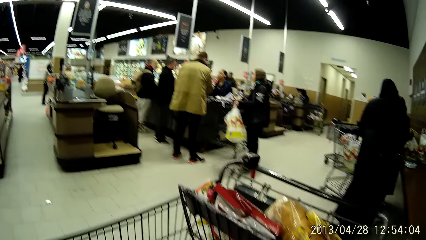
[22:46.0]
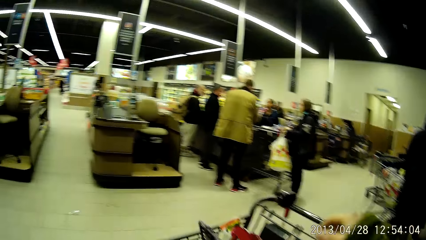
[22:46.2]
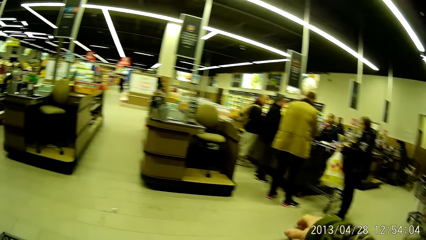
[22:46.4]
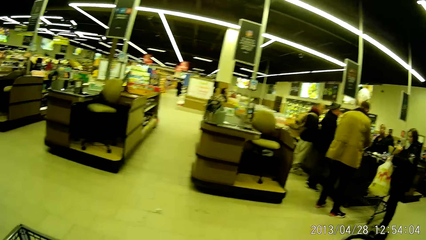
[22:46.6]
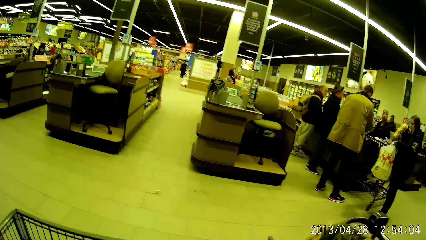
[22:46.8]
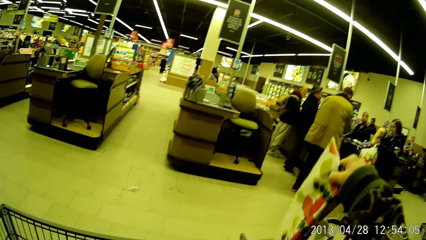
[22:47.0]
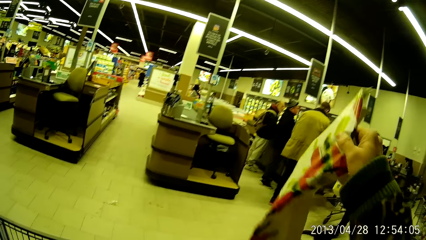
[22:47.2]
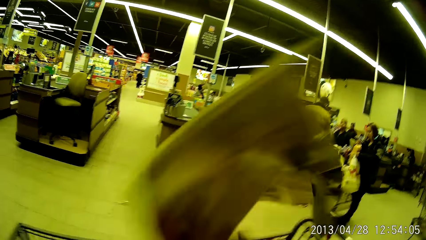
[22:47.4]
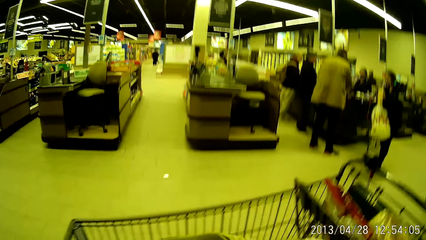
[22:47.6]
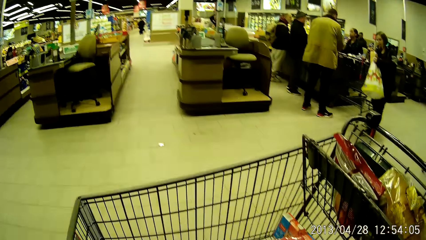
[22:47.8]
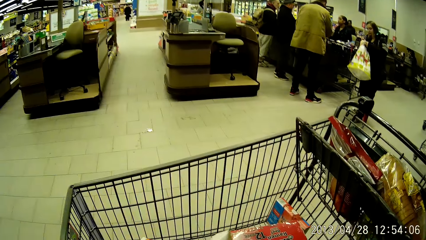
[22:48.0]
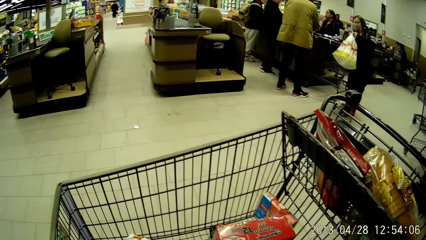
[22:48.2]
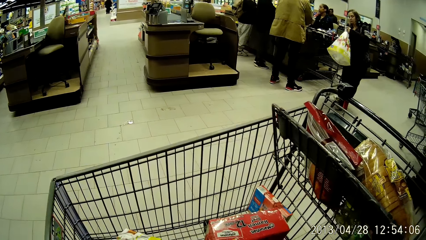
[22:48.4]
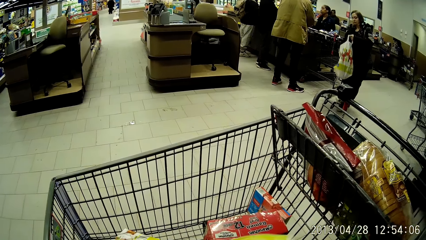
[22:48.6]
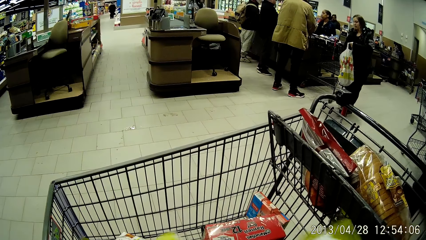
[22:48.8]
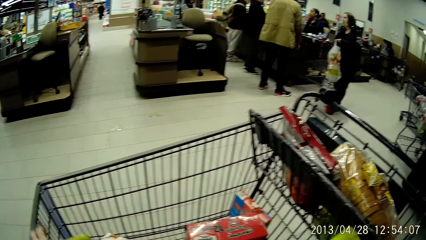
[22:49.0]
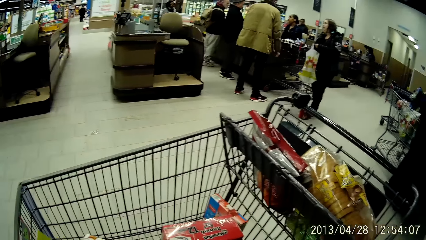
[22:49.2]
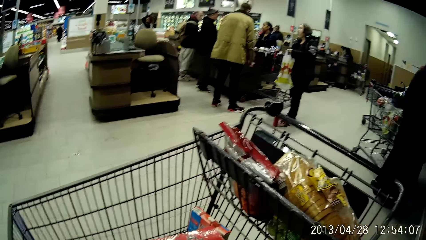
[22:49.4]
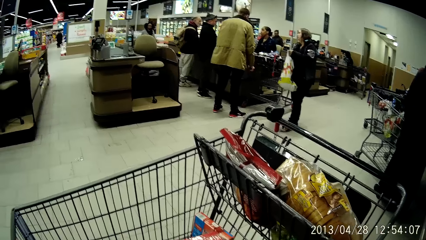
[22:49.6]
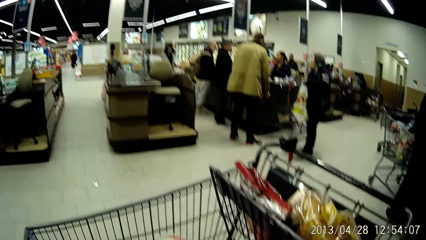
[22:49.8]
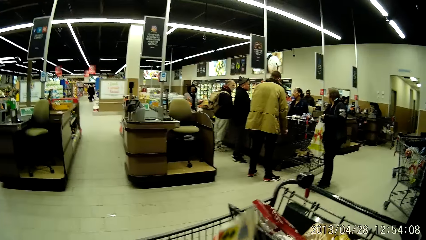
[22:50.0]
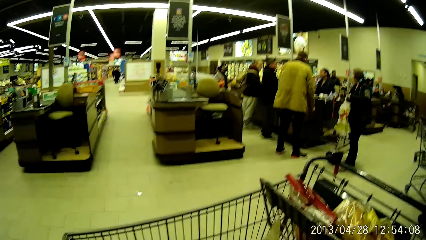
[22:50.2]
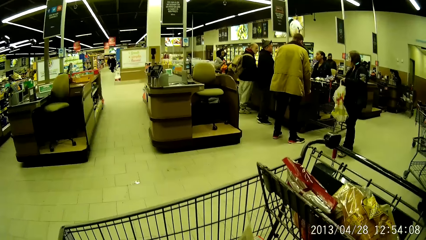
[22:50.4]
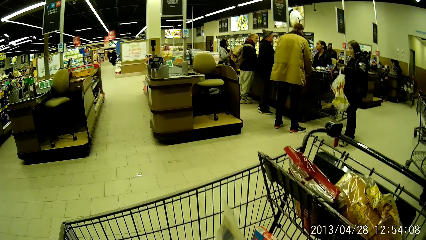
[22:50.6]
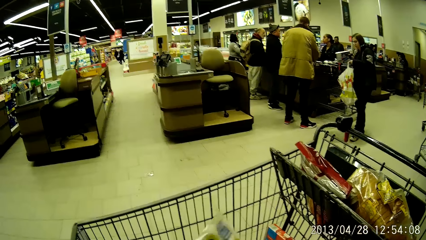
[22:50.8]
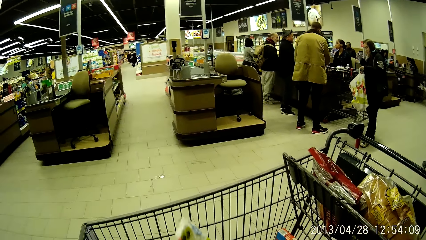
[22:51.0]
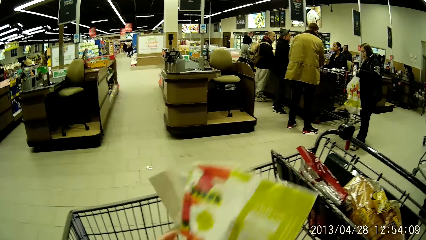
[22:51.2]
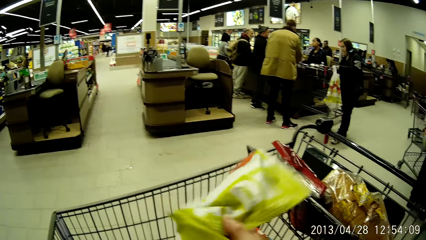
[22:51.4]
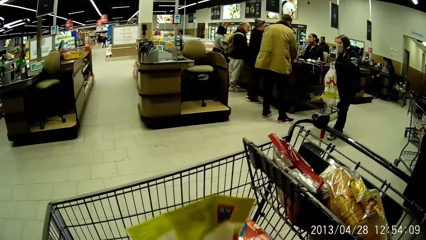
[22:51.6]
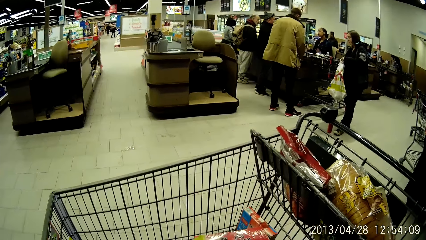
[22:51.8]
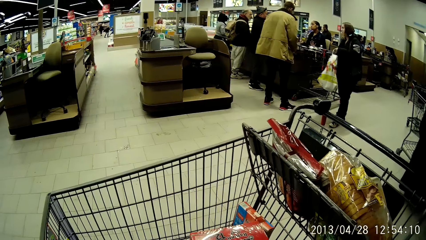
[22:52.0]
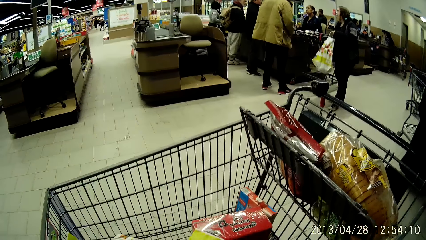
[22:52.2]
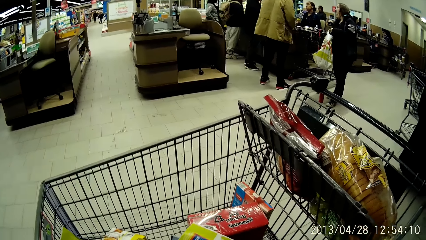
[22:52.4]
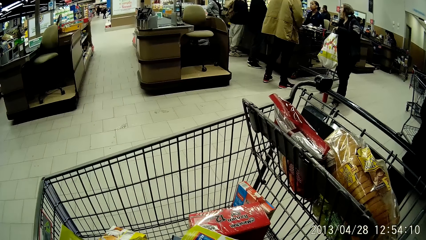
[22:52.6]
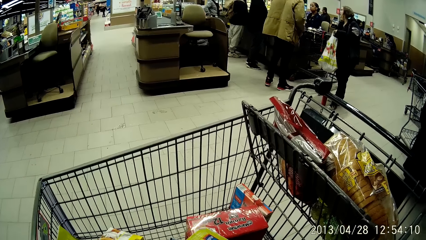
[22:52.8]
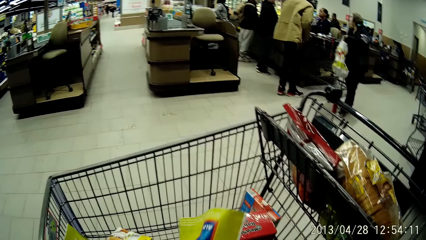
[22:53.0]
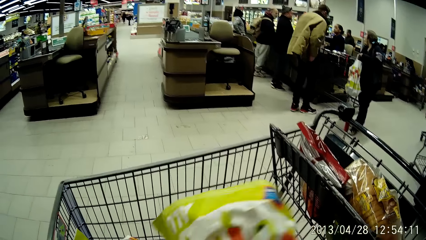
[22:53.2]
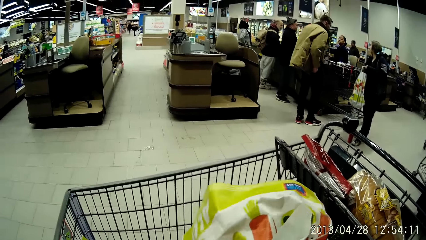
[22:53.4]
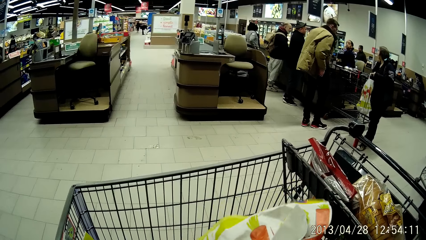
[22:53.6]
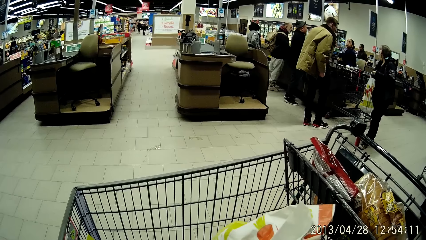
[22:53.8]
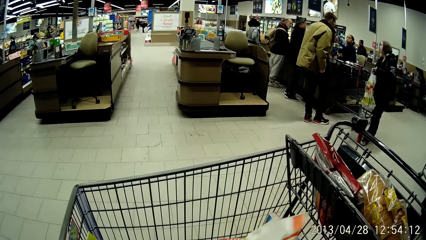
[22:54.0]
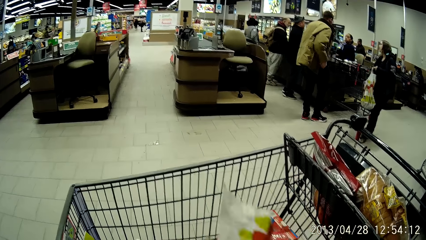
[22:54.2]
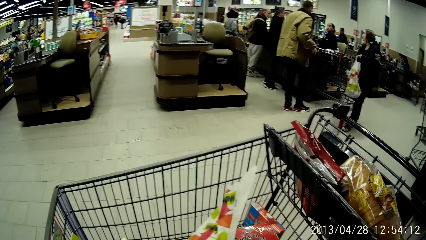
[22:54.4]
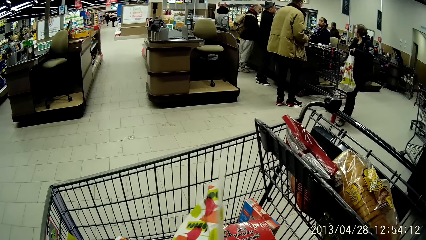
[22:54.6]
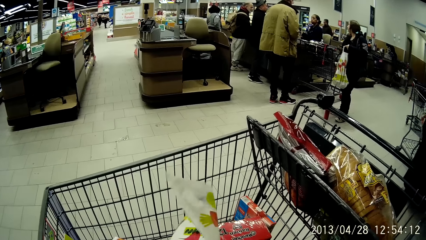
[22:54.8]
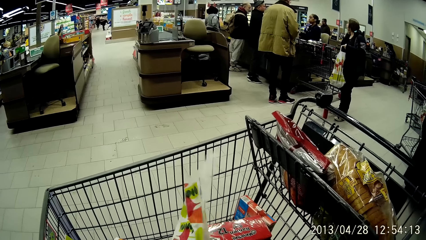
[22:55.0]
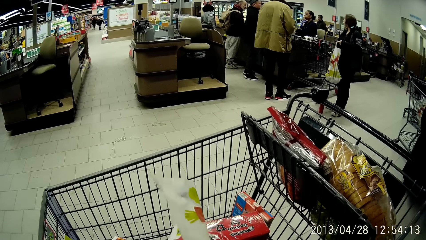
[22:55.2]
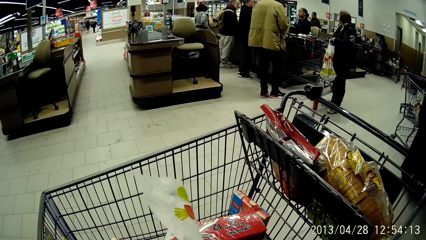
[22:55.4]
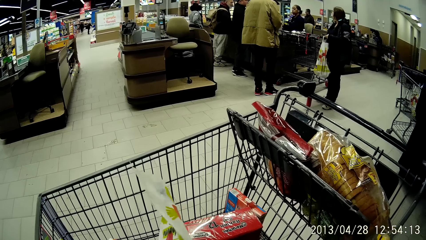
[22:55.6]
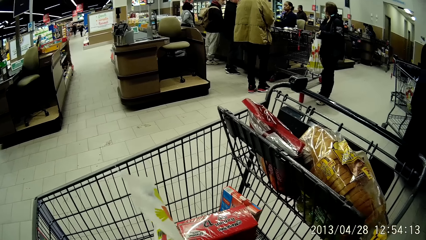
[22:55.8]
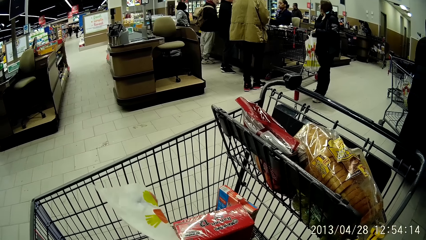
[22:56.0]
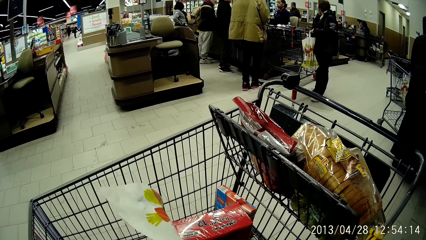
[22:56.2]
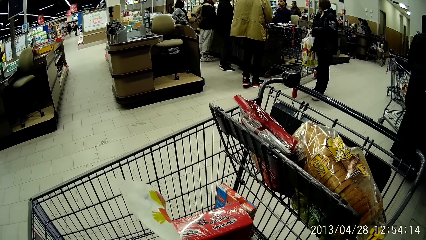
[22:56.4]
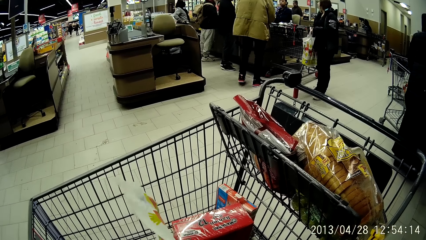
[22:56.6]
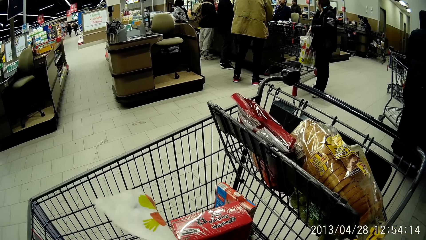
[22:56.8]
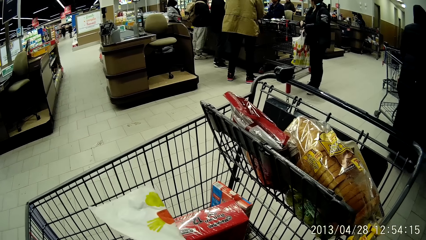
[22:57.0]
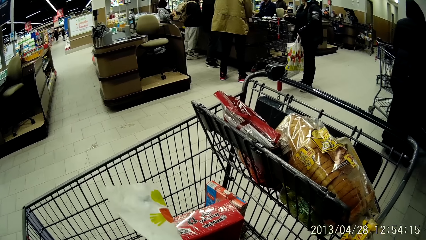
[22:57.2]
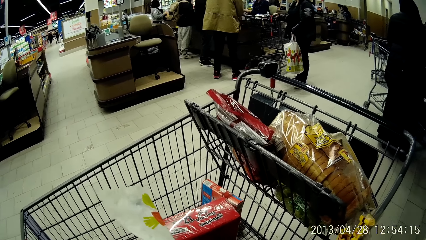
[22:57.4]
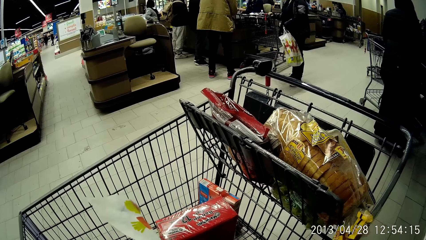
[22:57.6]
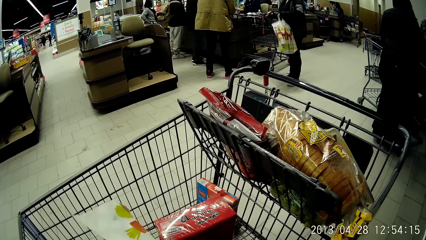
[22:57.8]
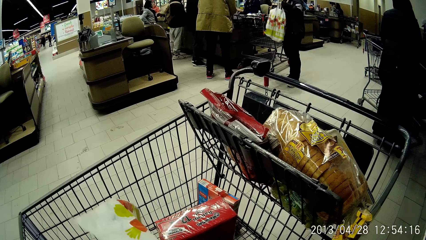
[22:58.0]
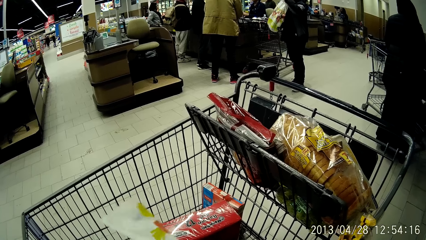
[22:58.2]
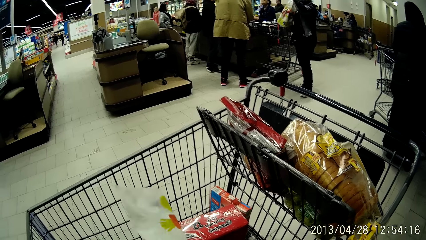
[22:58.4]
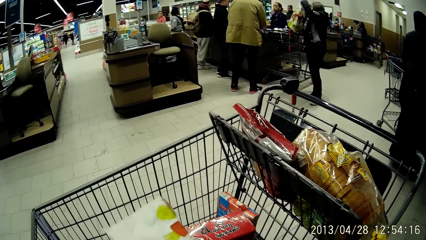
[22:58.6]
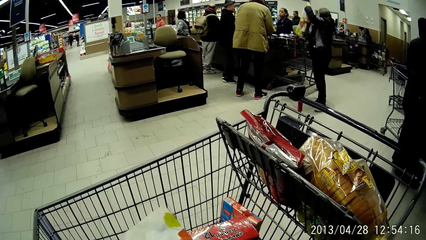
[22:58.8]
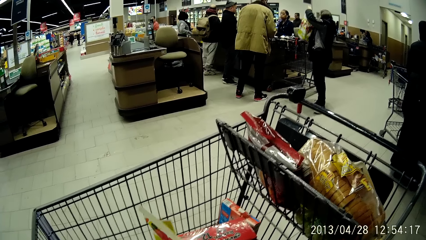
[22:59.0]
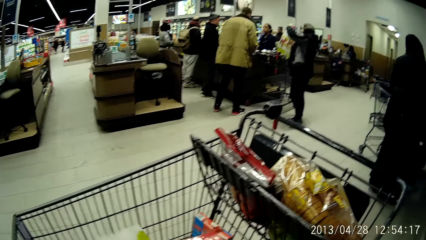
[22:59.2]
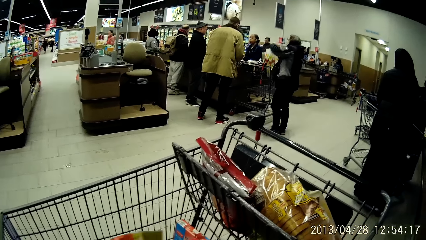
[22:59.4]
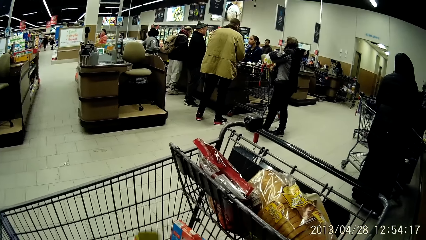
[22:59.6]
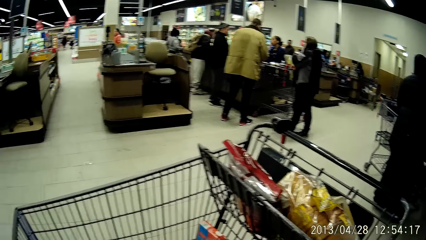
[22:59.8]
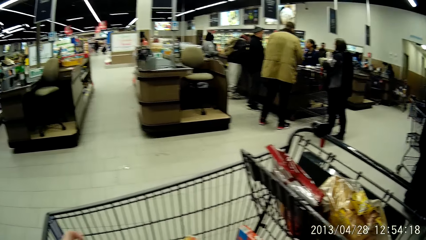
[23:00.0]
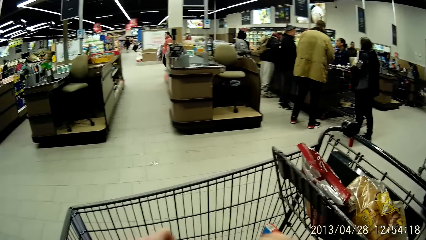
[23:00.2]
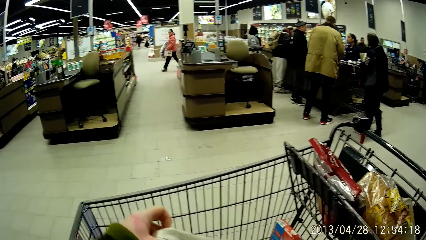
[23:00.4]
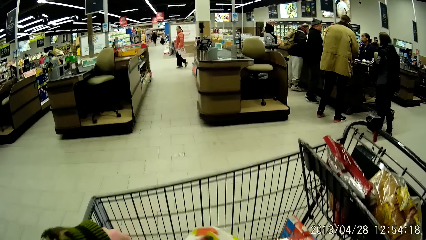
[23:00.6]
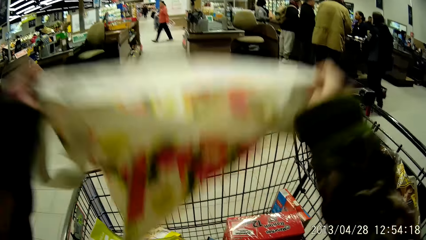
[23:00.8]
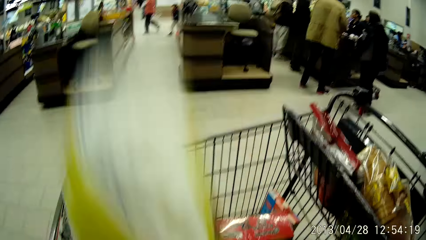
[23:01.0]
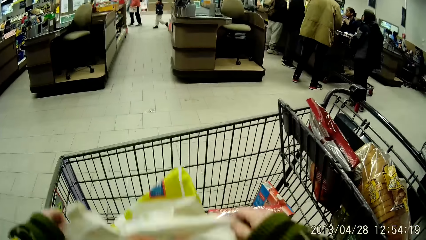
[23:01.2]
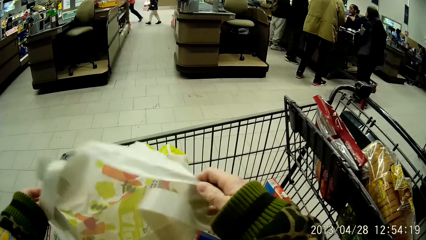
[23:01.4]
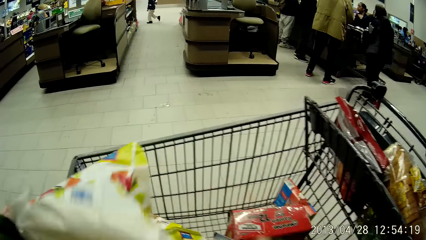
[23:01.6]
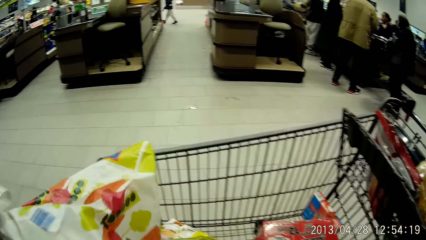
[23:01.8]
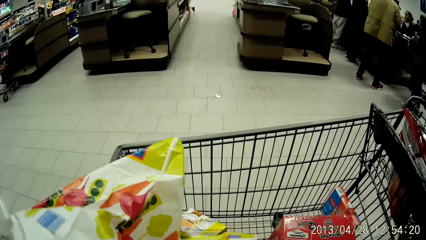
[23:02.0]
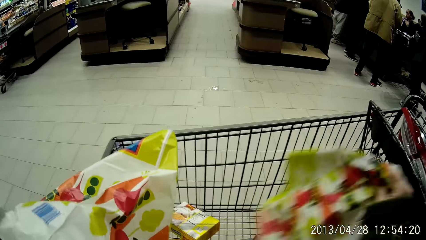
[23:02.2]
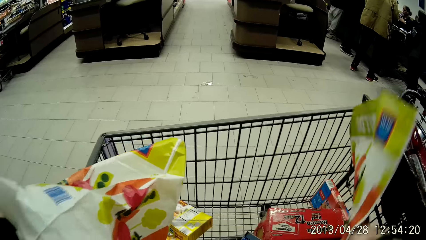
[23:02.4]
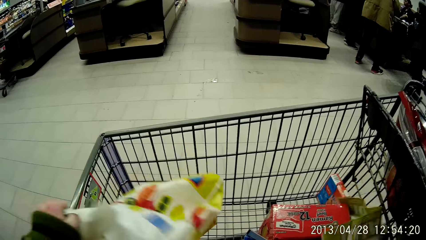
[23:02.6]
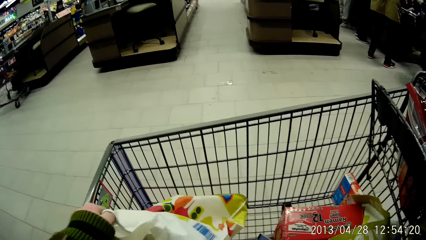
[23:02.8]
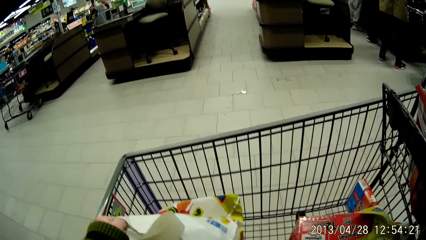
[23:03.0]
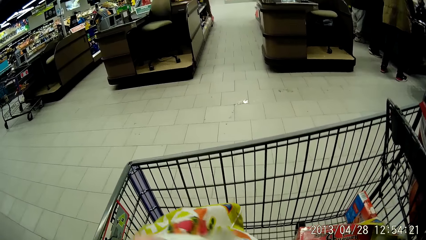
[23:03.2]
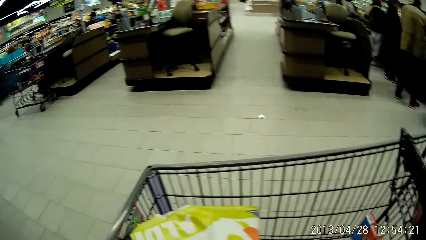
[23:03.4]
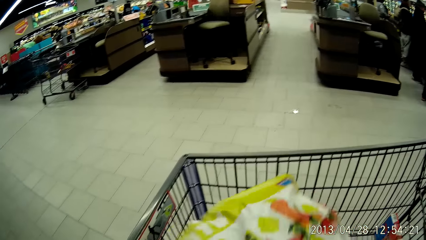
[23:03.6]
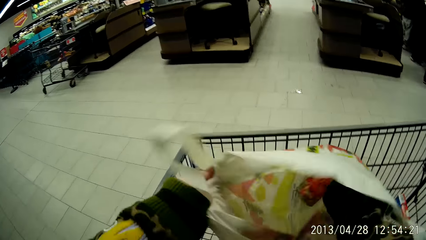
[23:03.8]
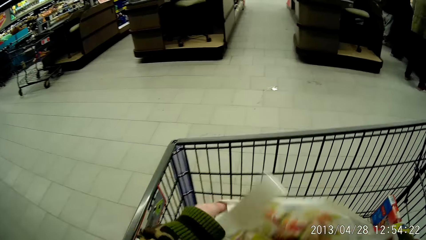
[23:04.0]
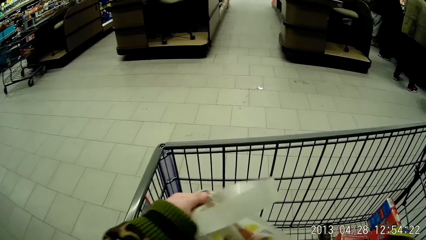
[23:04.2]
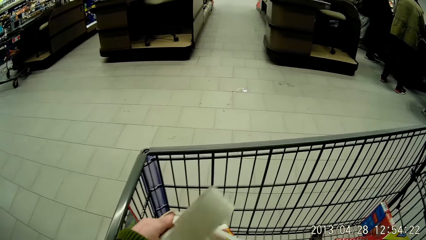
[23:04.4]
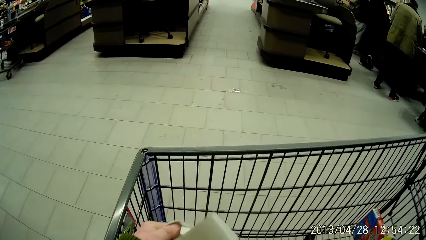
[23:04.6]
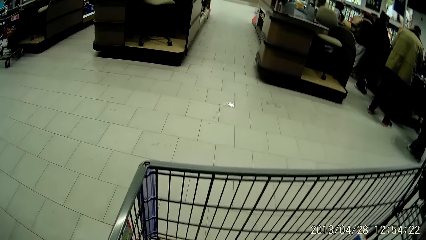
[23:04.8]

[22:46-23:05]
The camera wearer takes out a plastic bag or paper bag from the cart with her right hand. She unfolds the paper bag with her hands. She flips the plastic bag with both hands. She straightens the paper bag. She picks up another paper bag. She places the paper bag on the trolley. She packs items from the trolley into the paper bag.
